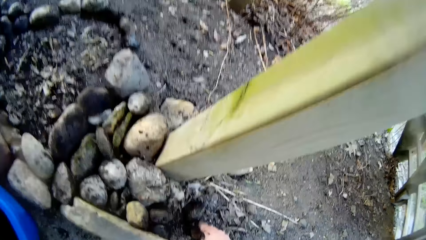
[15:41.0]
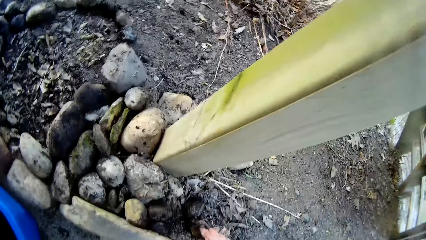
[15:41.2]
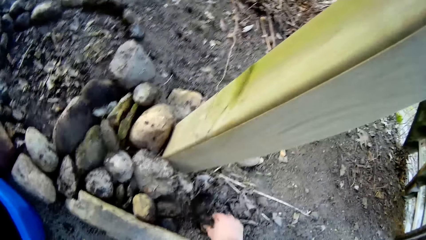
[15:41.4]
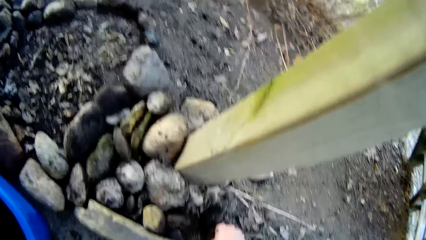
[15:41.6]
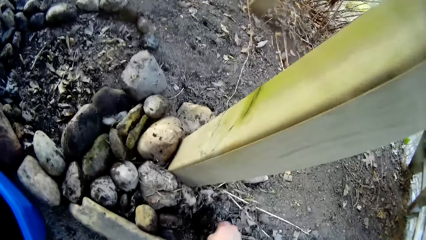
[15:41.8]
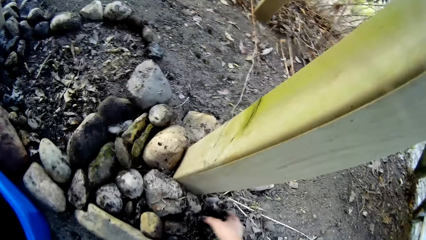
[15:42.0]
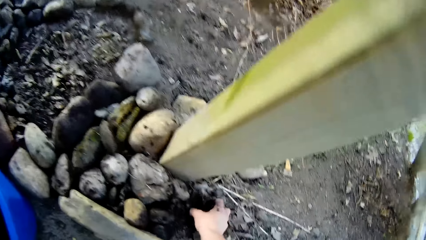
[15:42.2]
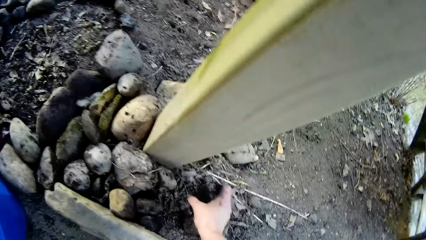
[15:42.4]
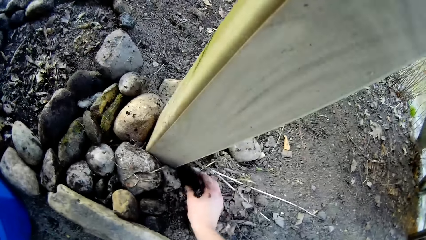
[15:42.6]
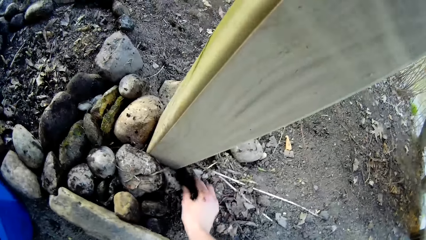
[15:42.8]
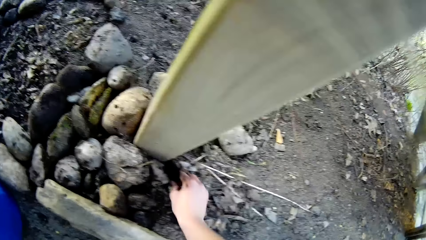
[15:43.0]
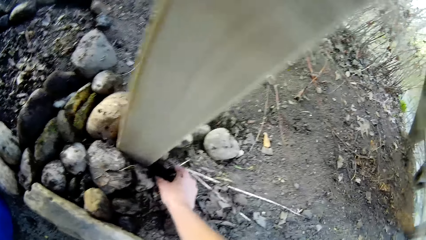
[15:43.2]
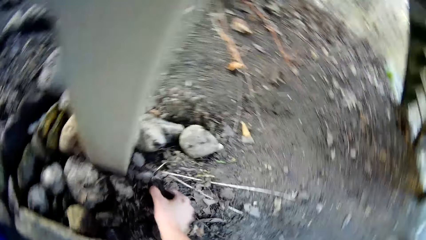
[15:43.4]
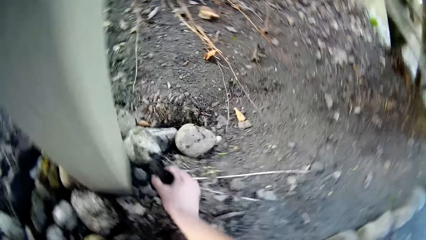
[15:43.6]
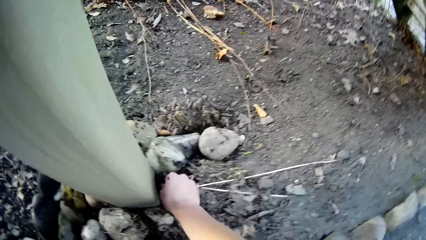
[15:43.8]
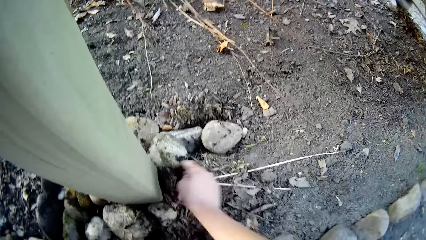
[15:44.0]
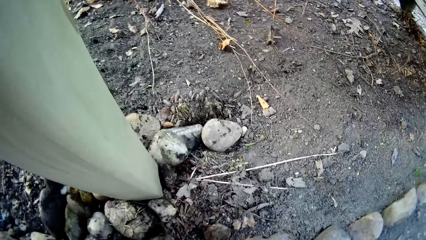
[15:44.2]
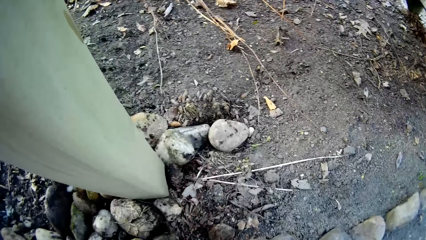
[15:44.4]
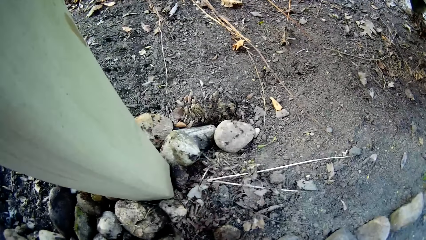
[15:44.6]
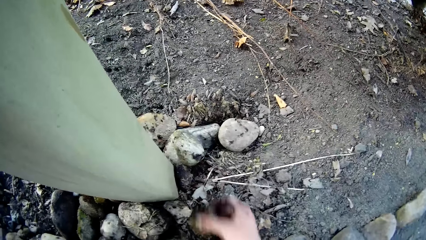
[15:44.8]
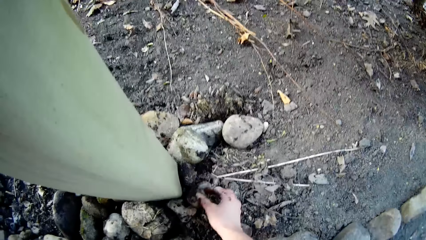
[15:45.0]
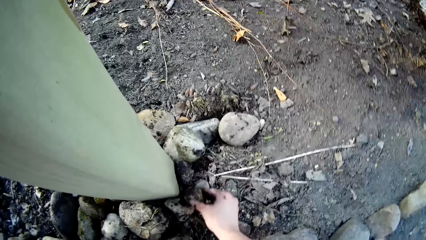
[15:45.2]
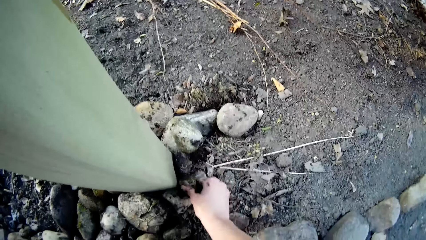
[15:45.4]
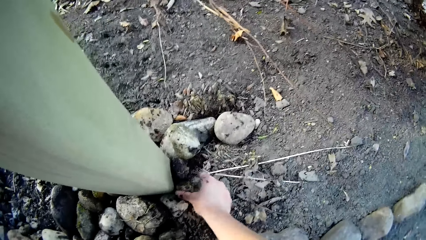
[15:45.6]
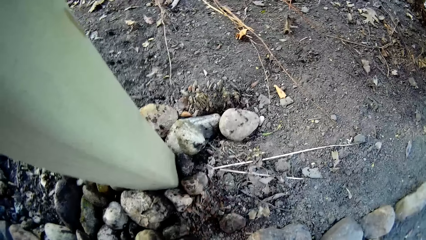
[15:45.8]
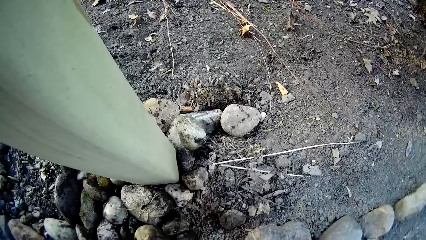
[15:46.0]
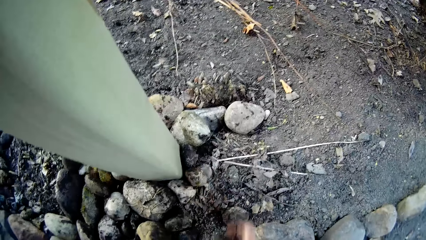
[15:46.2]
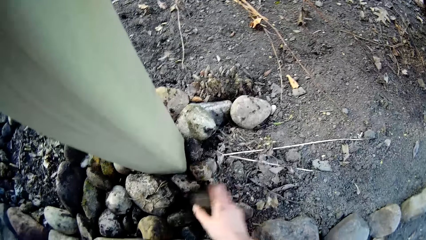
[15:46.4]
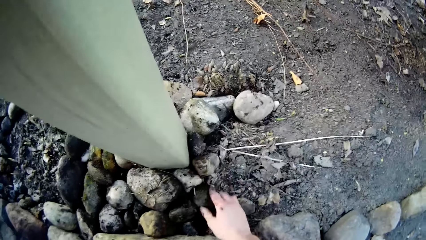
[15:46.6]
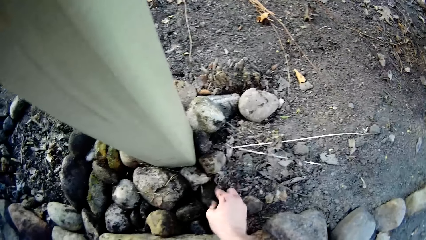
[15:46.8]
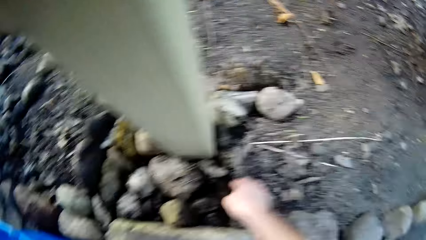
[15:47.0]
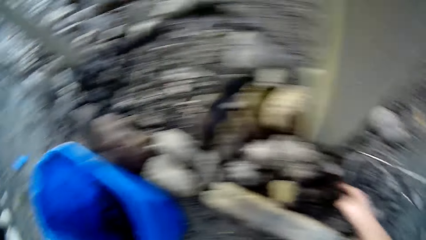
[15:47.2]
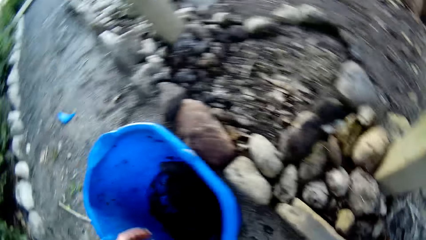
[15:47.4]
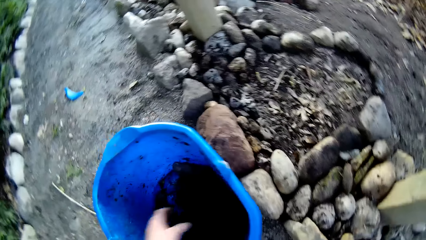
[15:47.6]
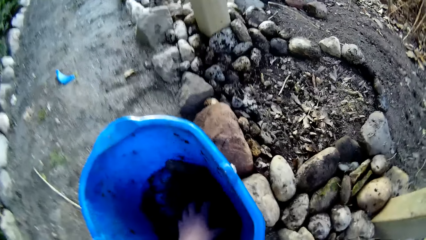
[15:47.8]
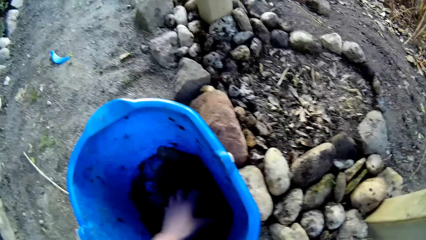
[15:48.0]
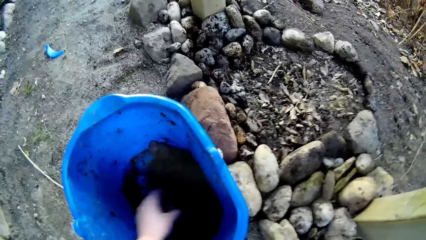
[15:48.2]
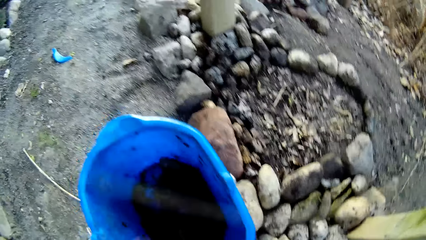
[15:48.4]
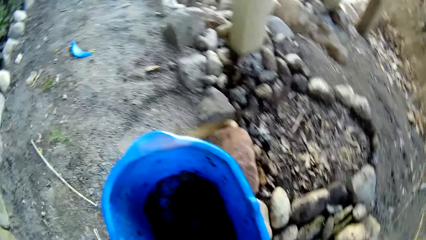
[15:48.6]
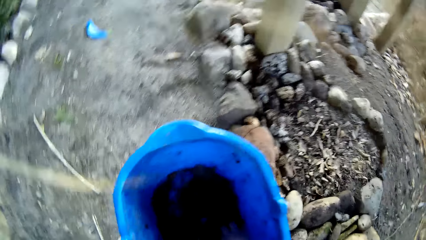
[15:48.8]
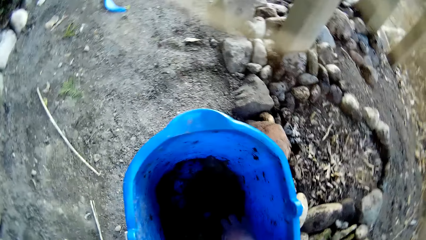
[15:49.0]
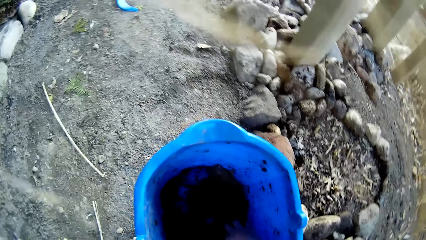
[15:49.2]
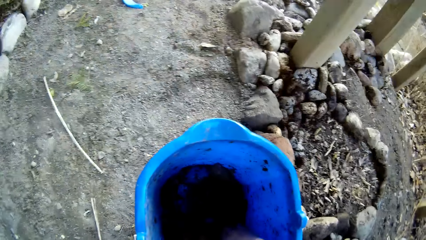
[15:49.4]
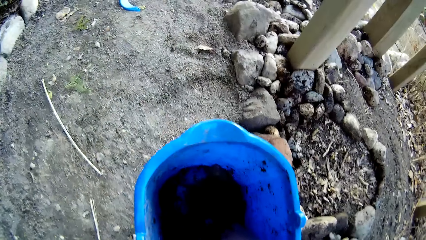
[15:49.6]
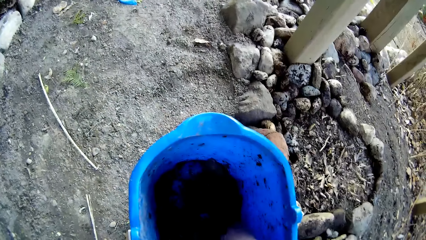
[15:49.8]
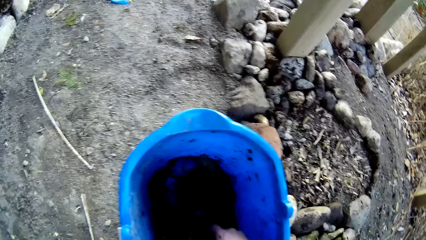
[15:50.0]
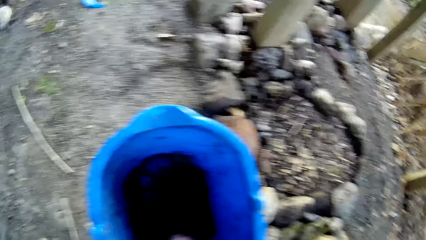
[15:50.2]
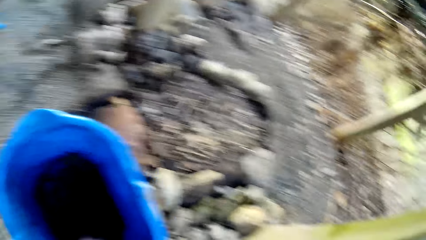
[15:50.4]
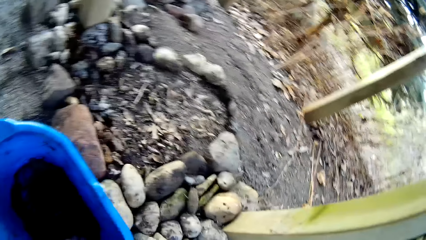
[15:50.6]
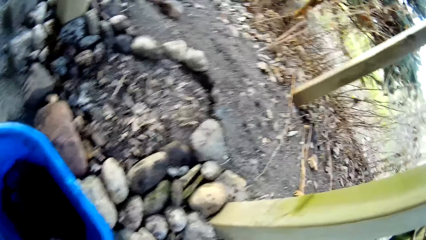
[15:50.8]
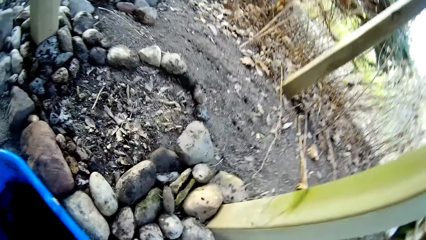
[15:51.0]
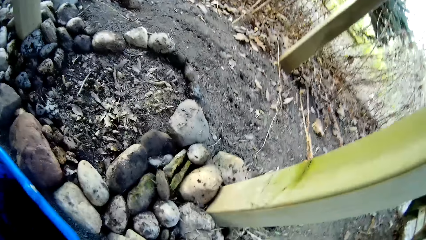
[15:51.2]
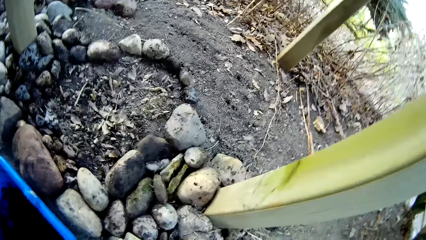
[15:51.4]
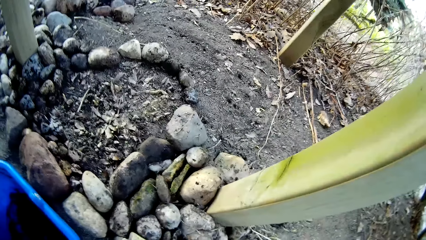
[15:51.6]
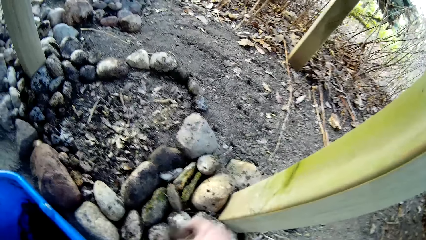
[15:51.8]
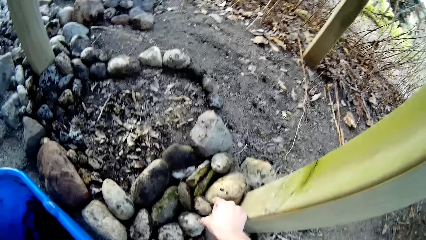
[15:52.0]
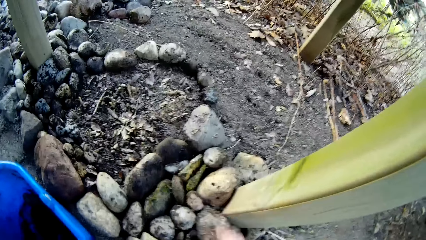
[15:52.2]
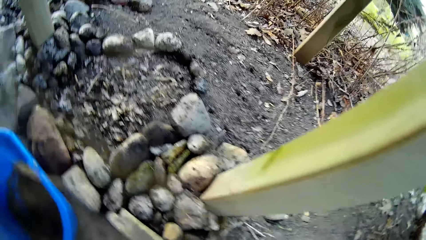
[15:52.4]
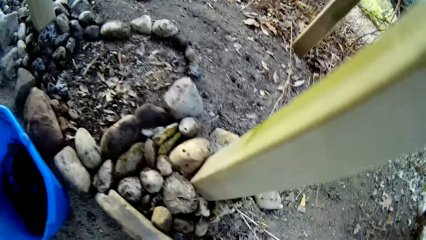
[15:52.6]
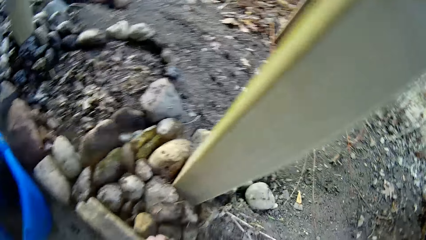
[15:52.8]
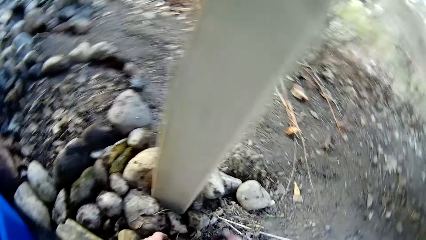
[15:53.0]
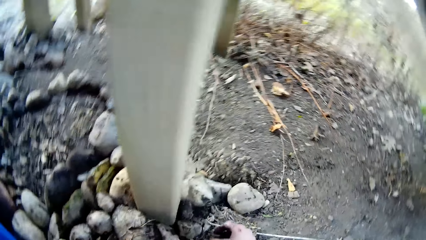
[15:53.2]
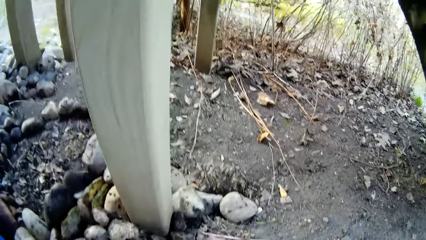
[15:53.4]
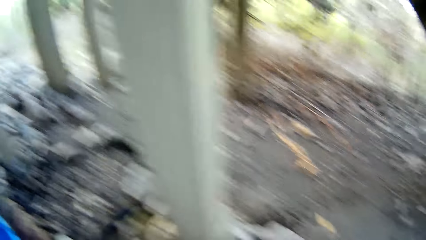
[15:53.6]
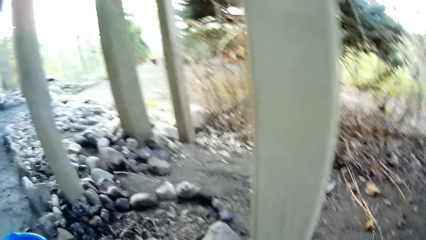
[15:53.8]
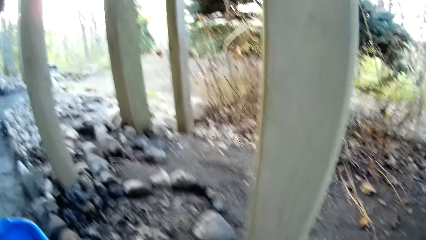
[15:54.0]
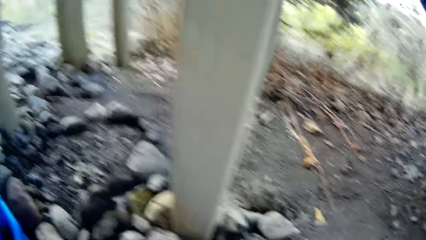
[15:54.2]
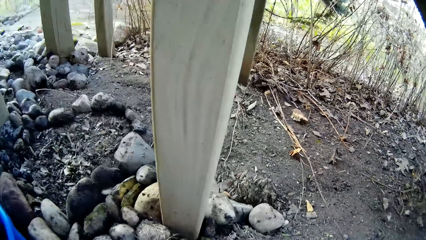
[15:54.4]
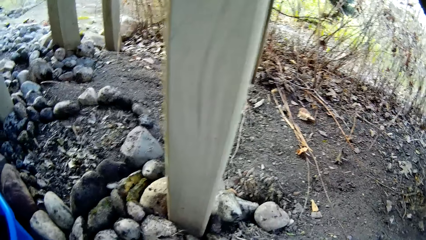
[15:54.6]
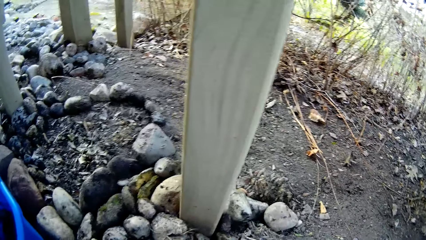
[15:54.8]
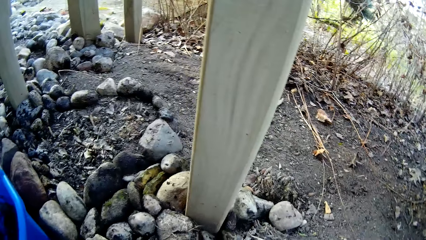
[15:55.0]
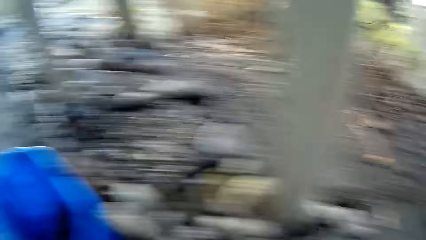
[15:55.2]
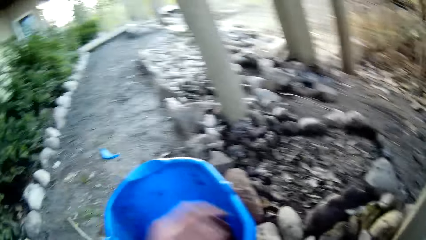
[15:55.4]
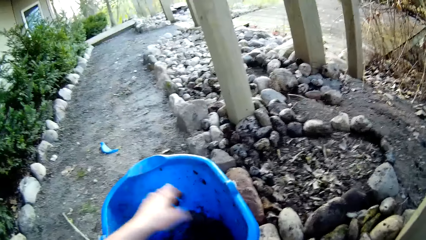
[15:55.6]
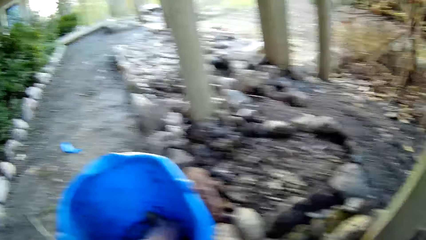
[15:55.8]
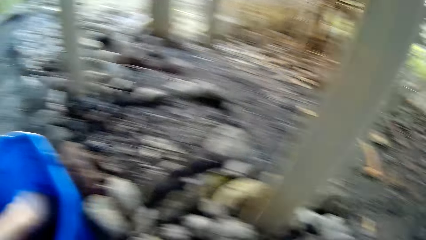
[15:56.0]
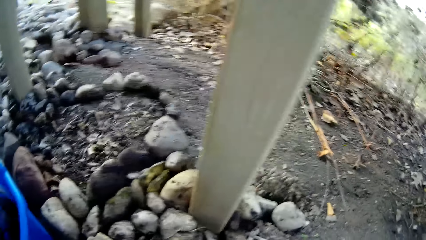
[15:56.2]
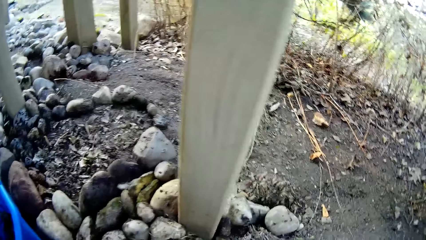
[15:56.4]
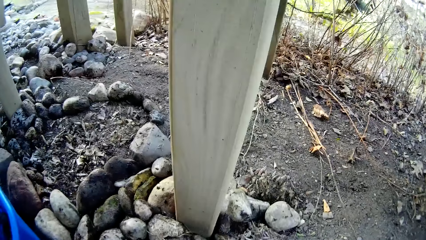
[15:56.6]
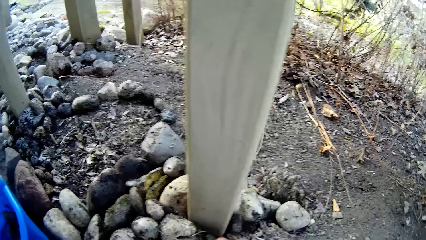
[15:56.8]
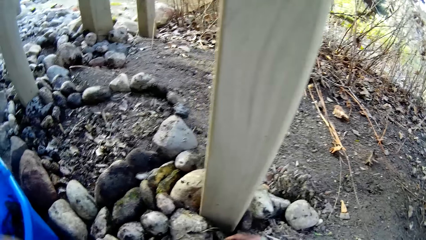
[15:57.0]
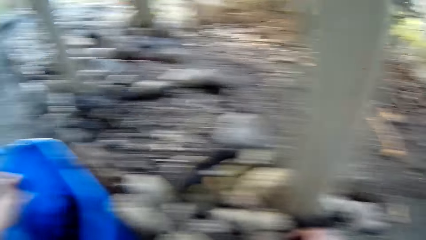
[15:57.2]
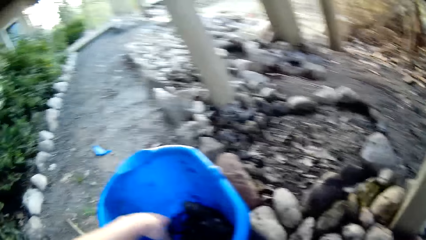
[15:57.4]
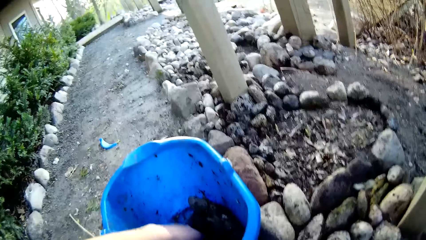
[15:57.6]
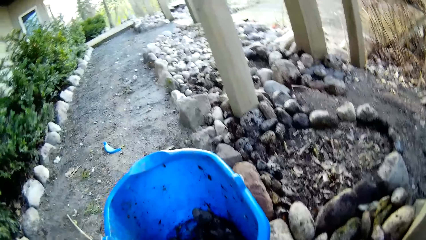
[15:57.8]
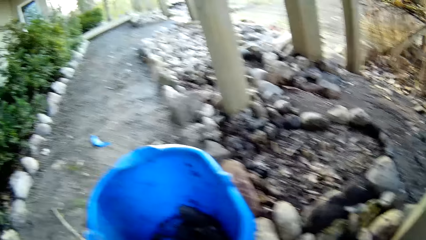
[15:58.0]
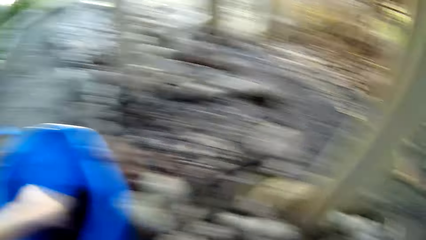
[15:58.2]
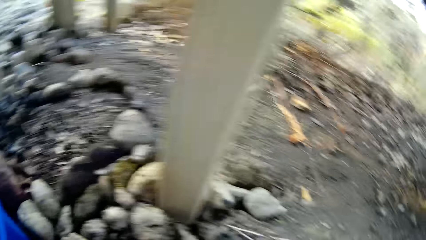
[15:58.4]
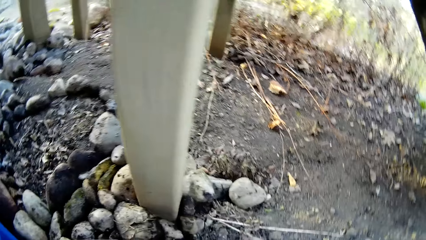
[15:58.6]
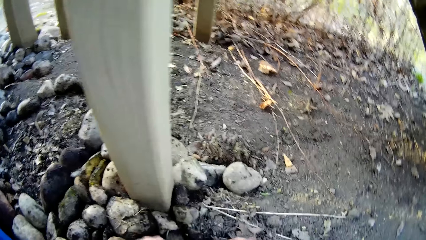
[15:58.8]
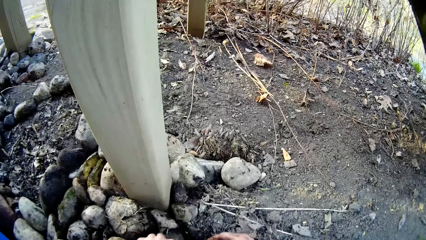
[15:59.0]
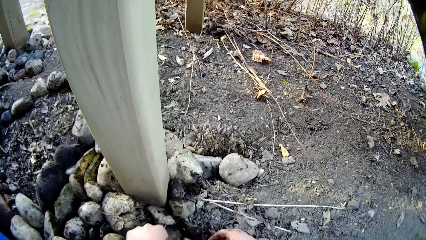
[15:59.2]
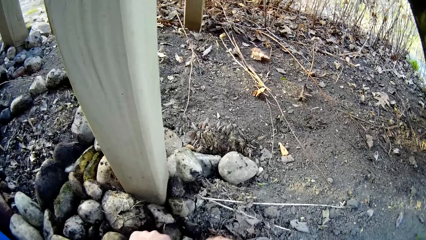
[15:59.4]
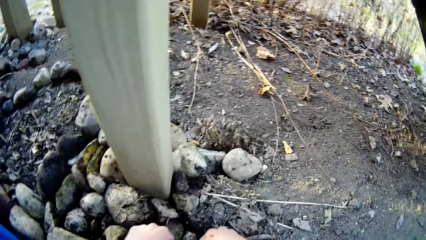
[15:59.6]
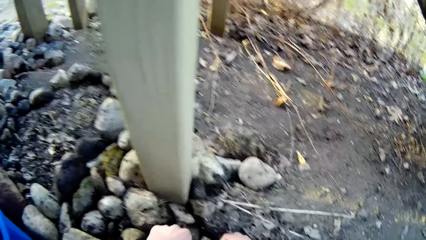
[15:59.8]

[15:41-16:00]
The camera wearer places a stone on the ground with her right hand, repeatedly. She picks a stone from a blue bucket with her left hand. She picks a stone from the blue bucket with her right hand. She places a stone on a pile of stones with her right hand. She places stones on the ground with both hands. She picks a stone from the blue bucket with her left hand. She places a stone on the ground with her right hand. She picks a stone from the blue bucket with her left hand. She places stones on the ground with both hands.
